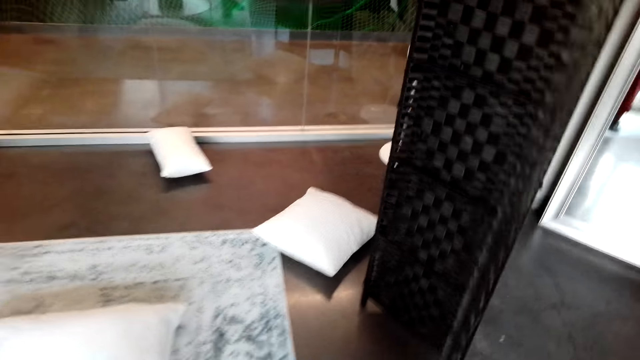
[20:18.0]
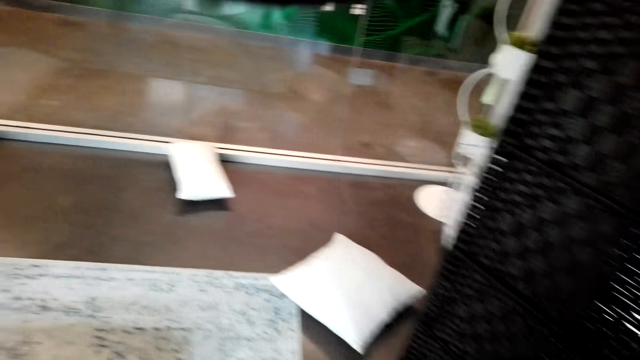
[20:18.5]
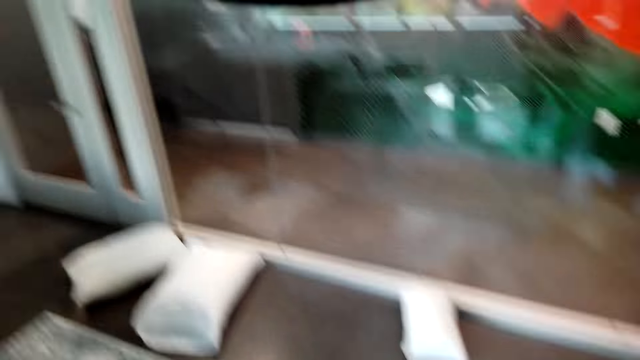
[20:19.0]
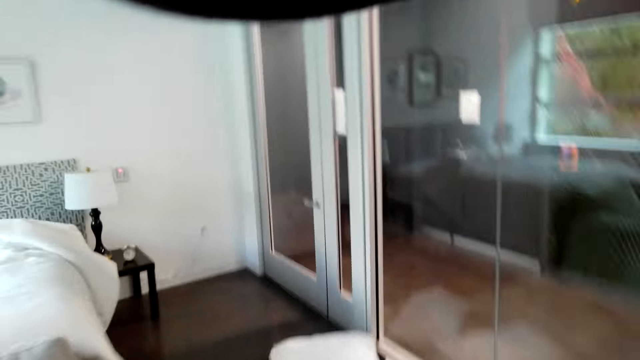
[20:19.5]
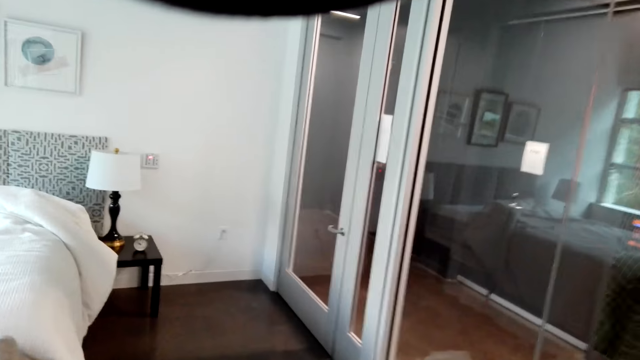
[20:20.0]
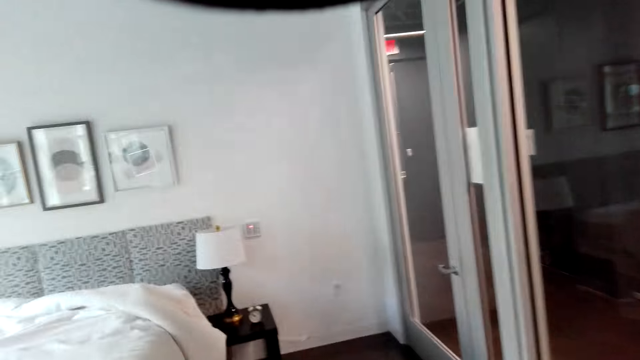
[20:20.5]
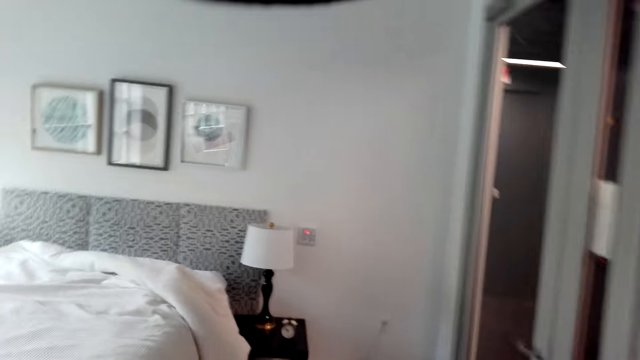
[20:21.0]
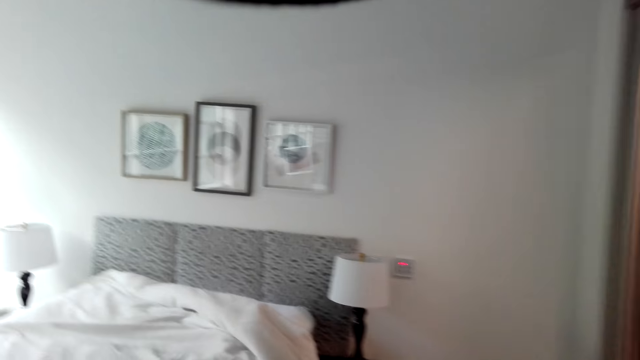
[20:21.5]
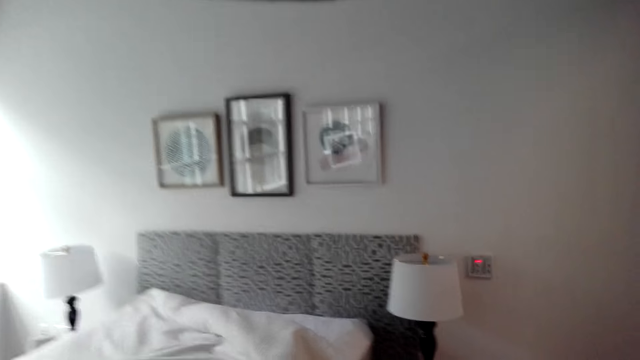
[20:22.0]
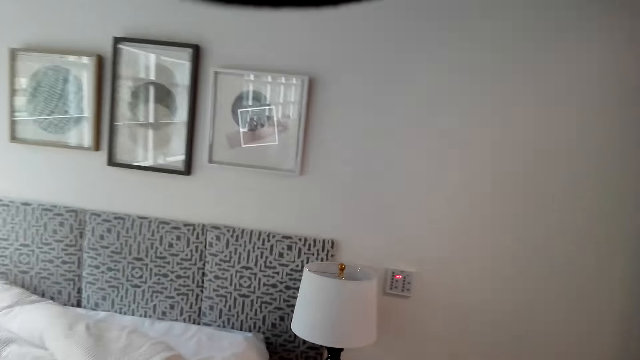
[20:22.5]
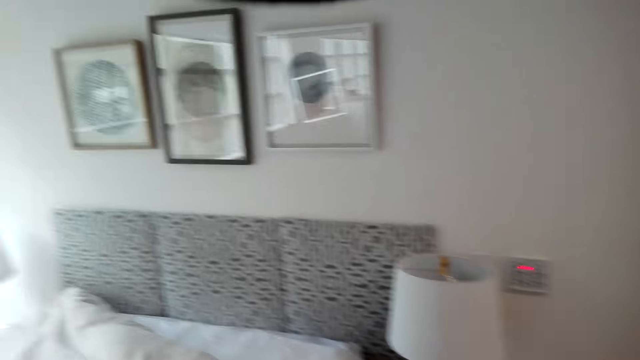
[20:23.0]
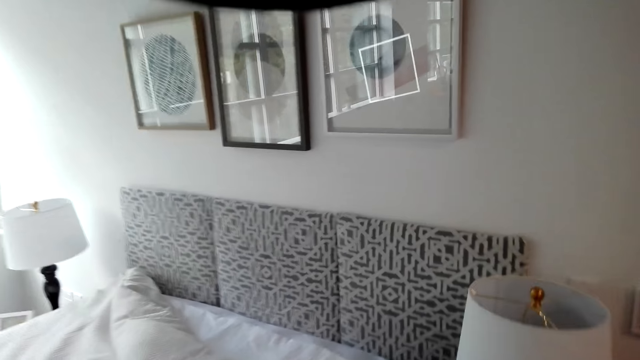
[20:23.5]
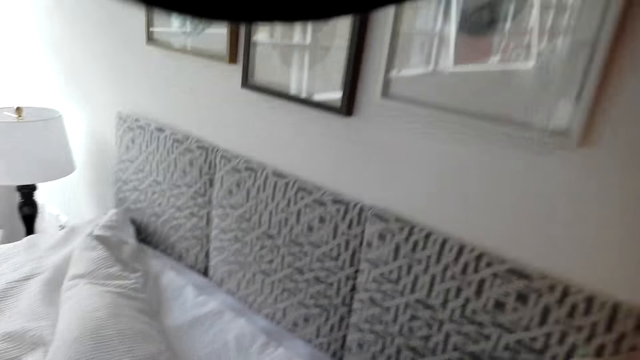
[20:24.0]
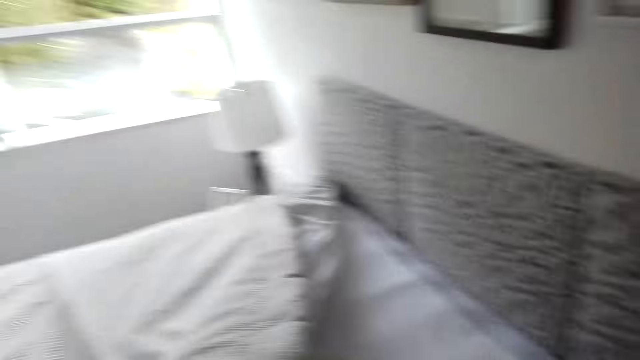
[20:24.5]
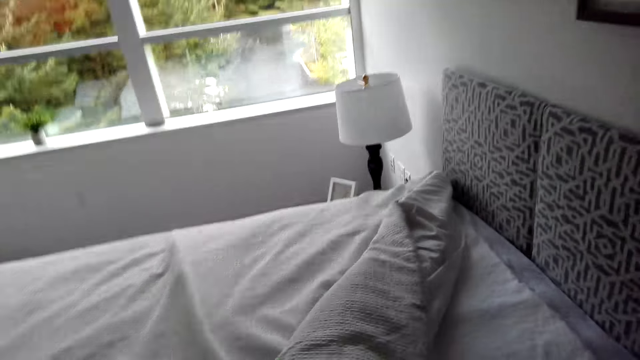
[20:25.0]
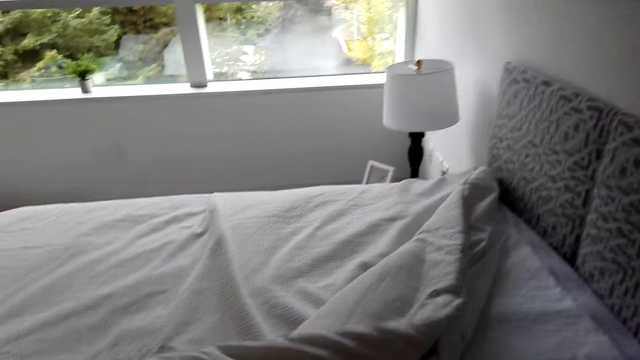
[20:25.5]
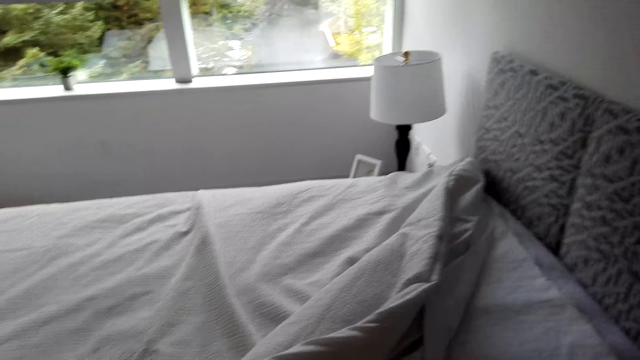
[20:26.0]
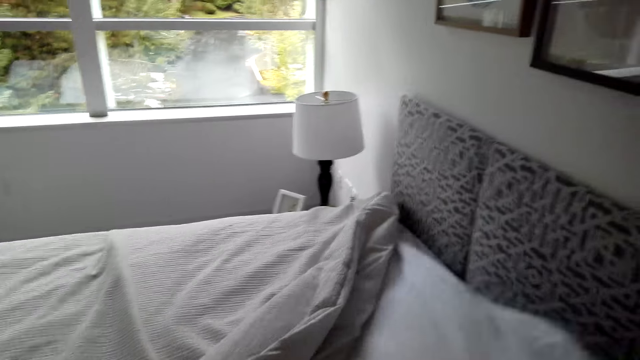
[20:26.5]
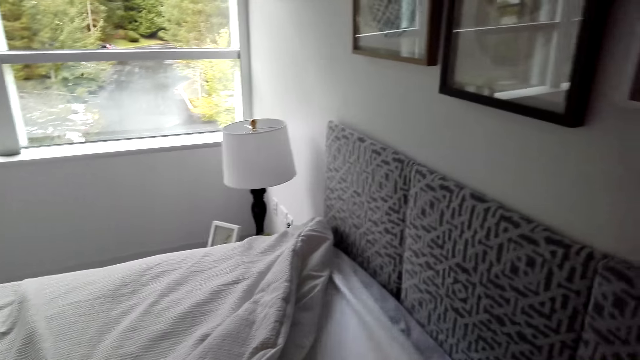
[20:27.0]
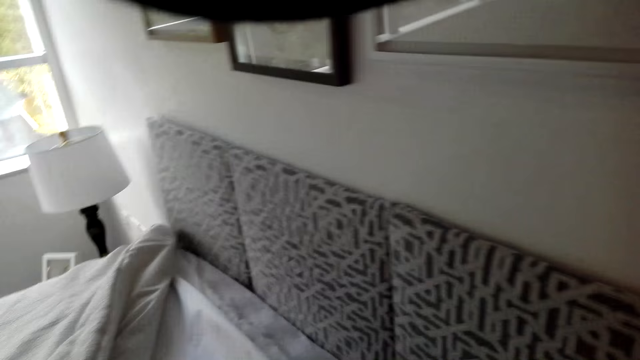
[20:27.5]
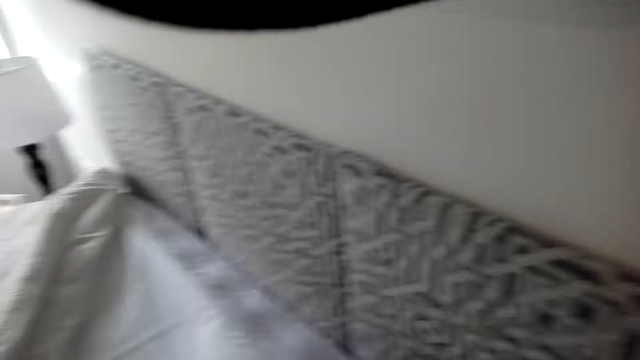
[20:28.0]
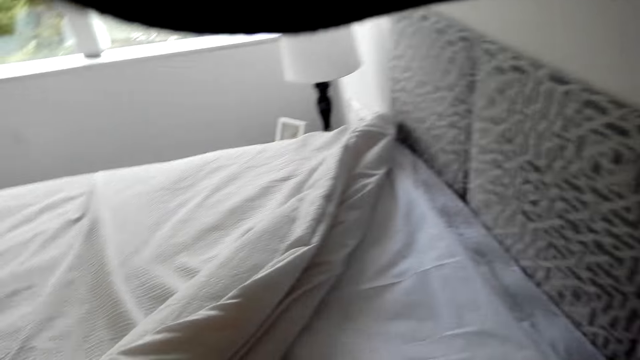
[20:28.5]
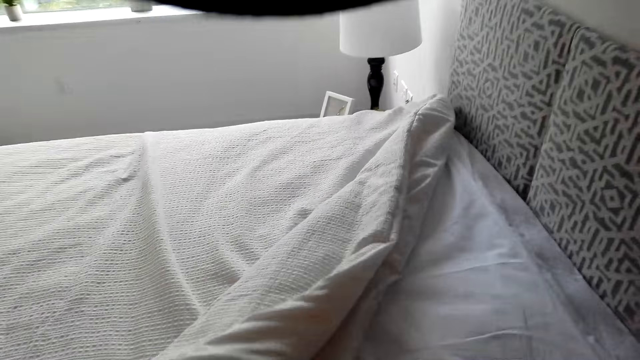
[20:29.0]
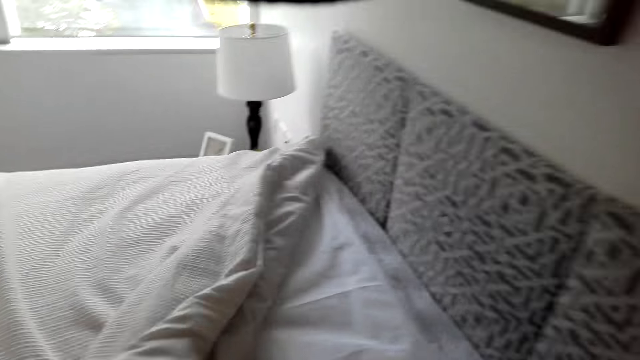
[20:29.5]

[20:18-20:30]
The camera wearer spreads the bed.

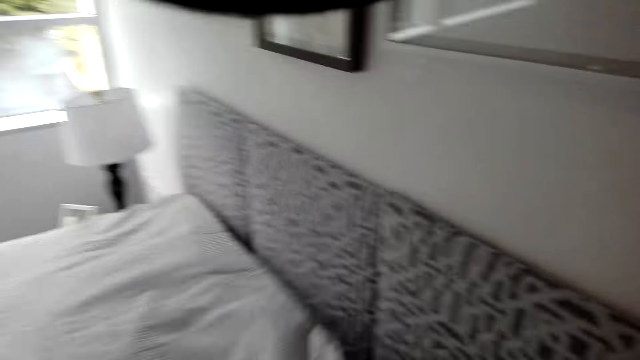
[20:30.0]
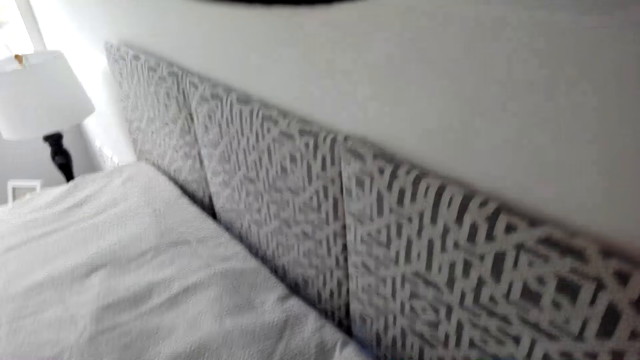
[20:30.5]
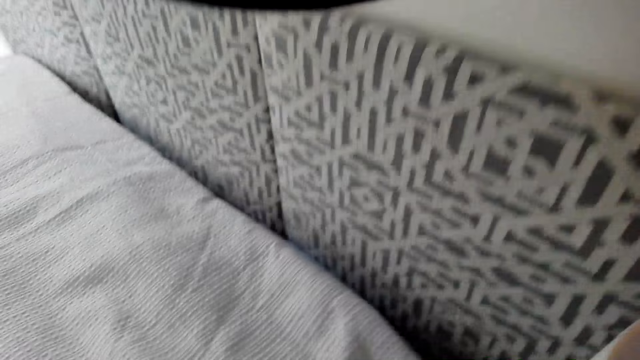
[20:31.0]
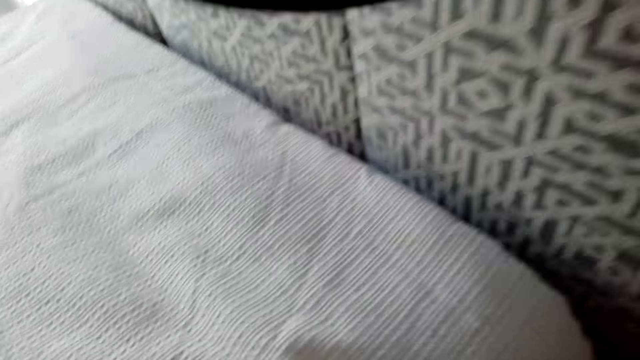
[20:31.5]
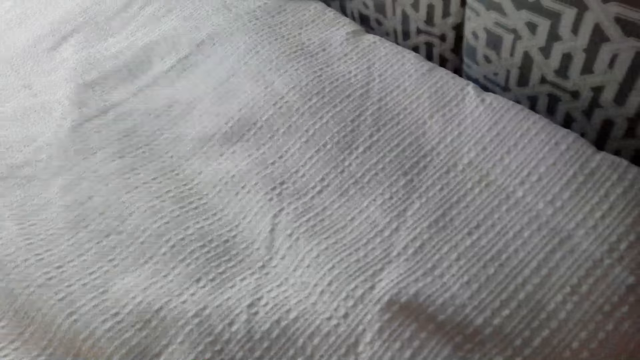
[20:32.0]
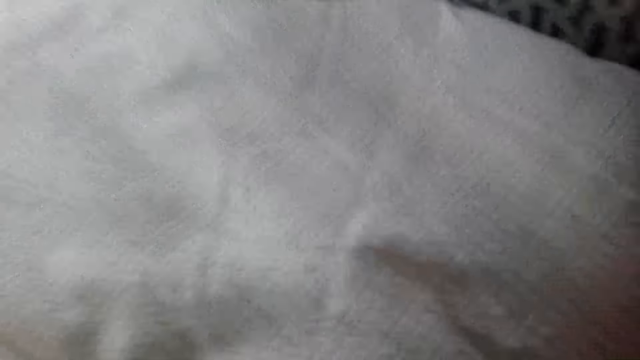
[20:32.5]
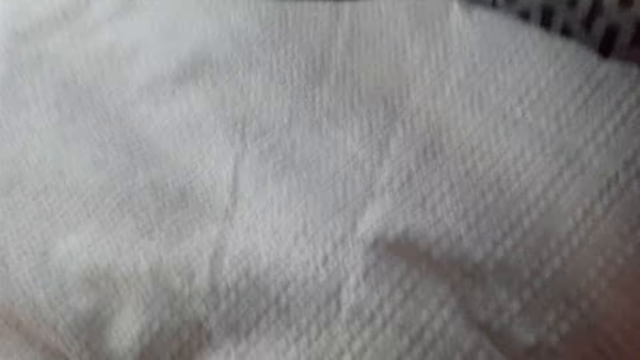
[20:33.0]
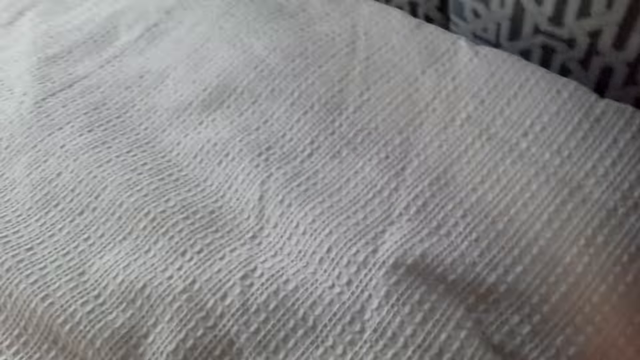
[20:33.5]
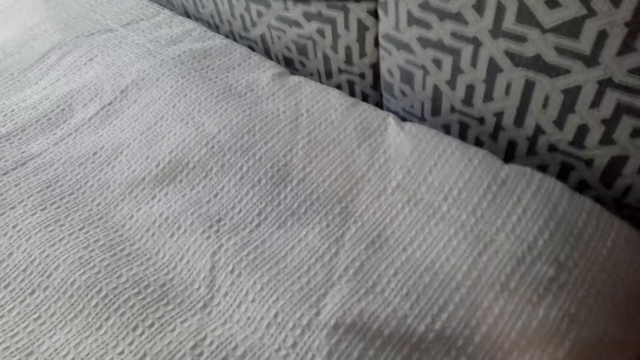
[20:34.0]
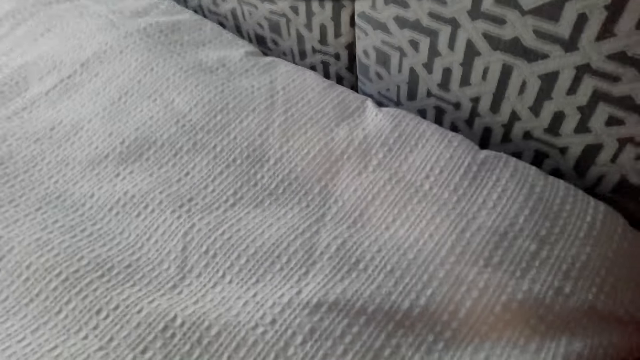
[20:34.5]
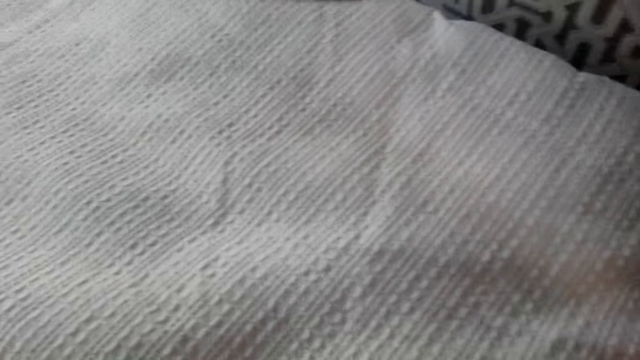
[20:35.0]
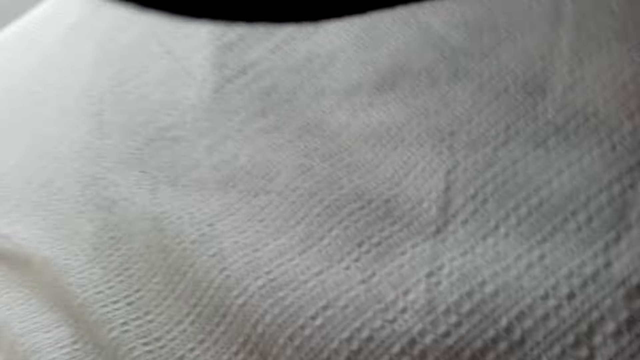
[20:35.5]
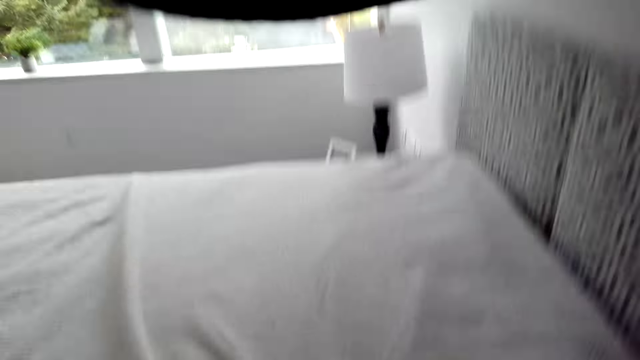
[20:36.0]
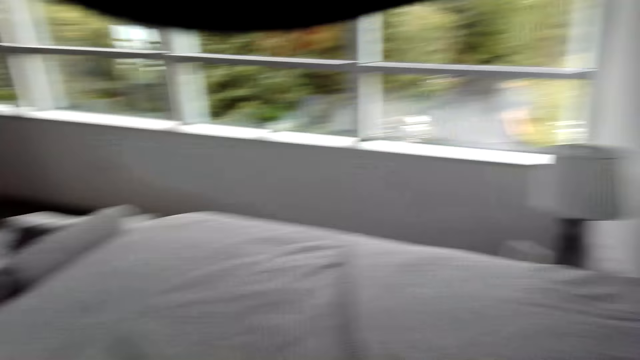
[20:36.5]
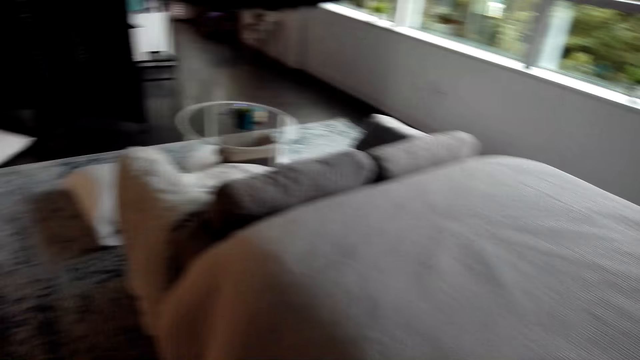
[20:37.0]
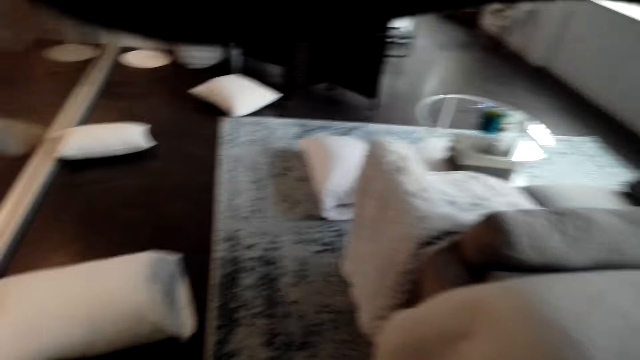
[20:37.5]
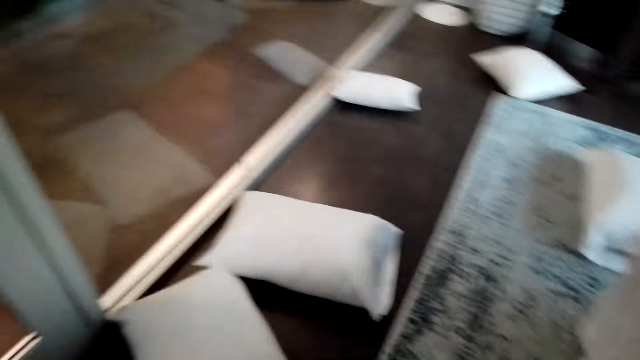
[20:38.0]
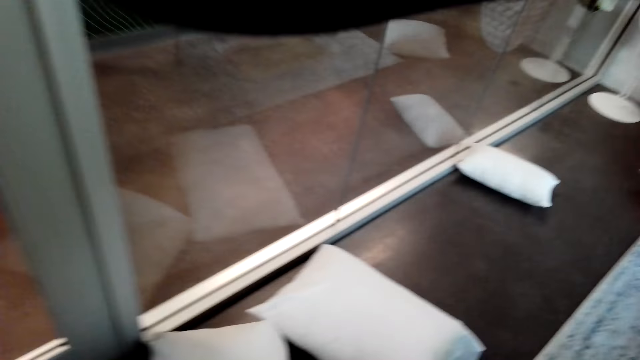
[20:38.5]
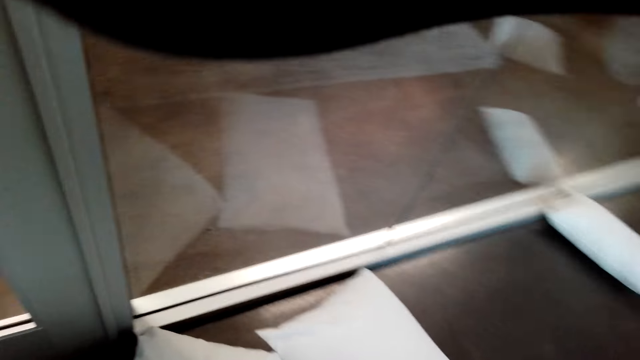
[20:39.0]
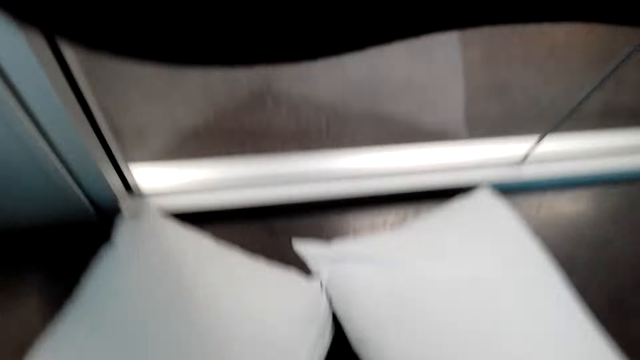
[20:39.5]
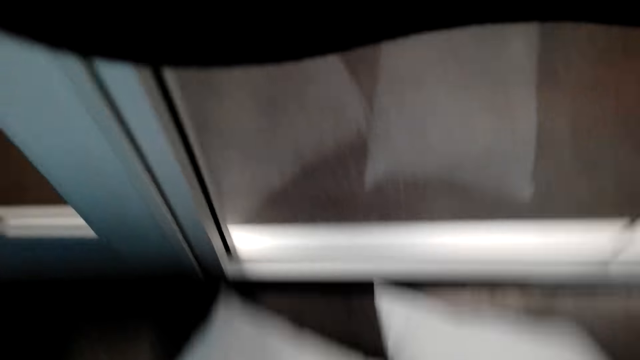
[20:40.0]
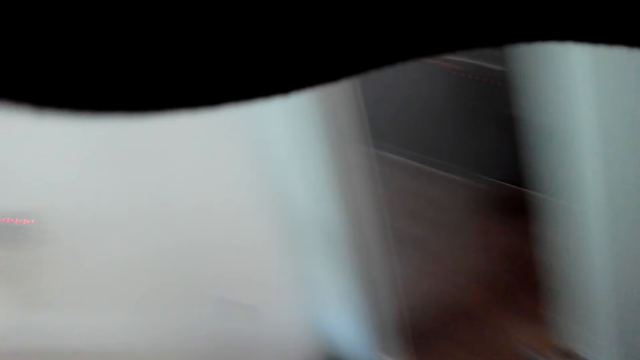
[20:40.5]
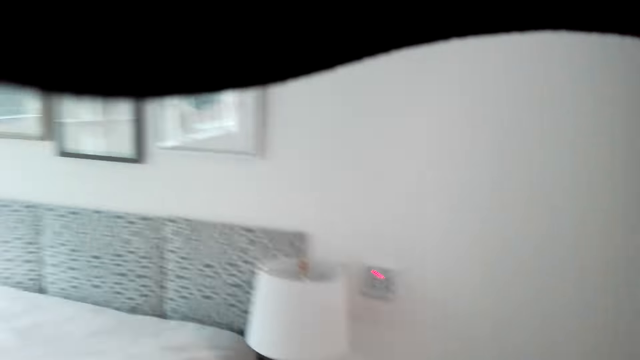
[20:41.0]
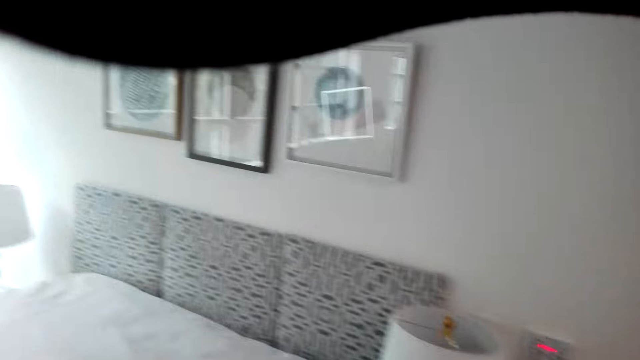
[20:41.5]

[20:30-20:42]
The camera wearer walks in the room. They pick the pillow from the floor. They move in the room.
